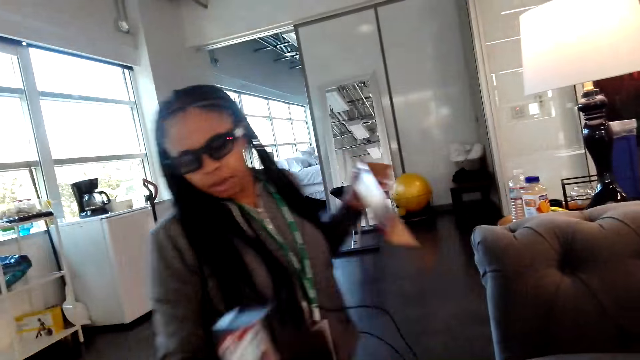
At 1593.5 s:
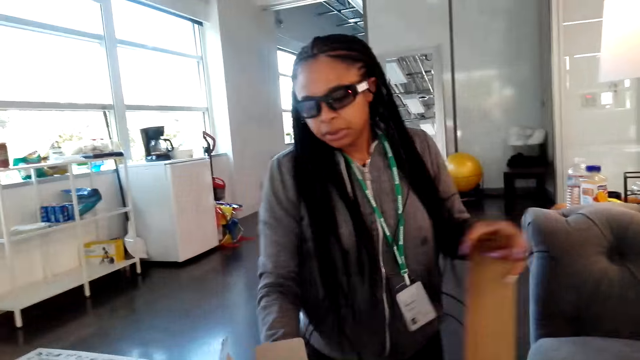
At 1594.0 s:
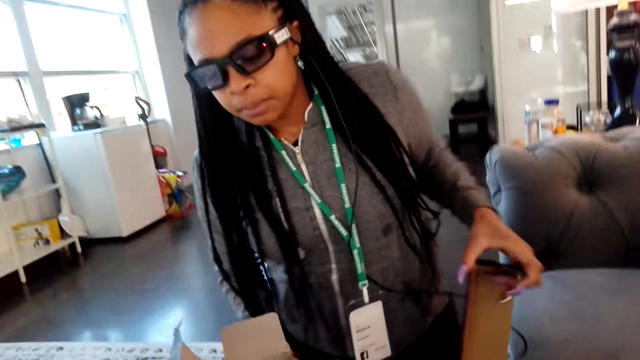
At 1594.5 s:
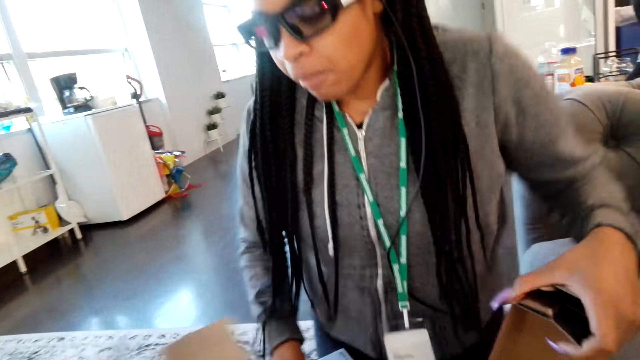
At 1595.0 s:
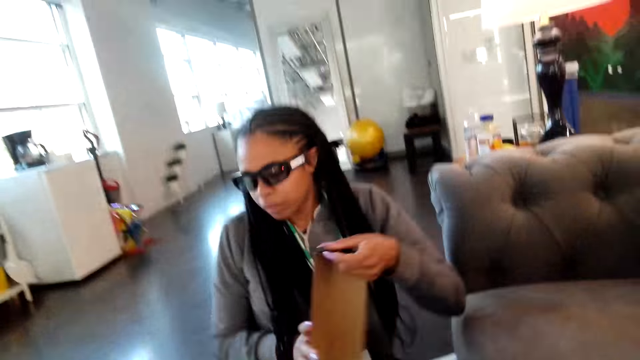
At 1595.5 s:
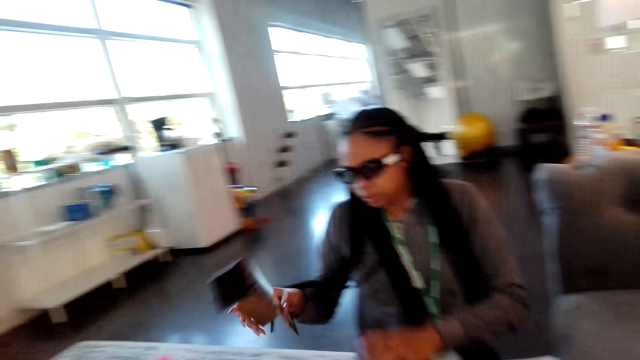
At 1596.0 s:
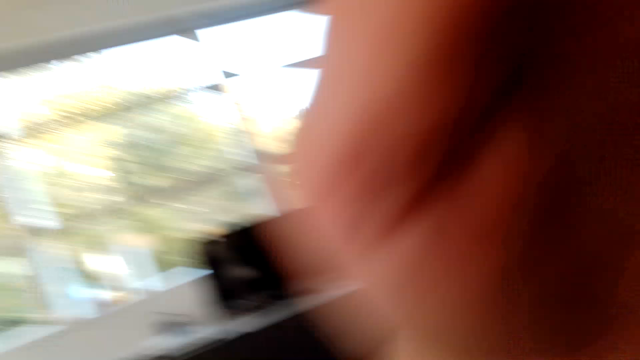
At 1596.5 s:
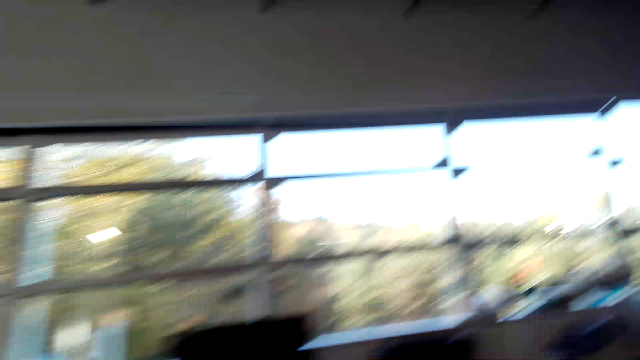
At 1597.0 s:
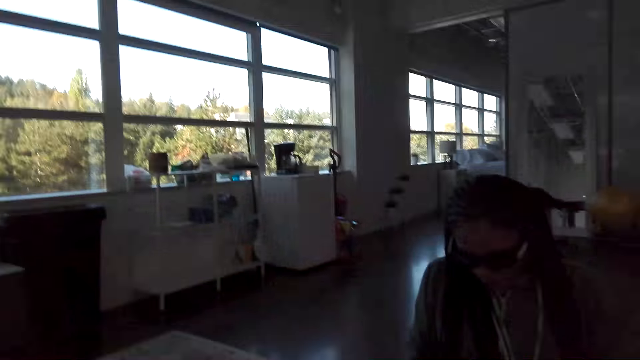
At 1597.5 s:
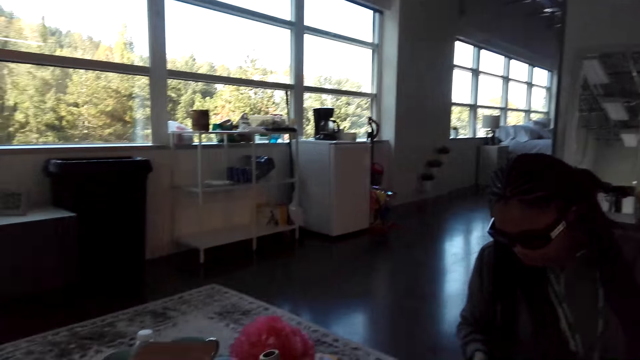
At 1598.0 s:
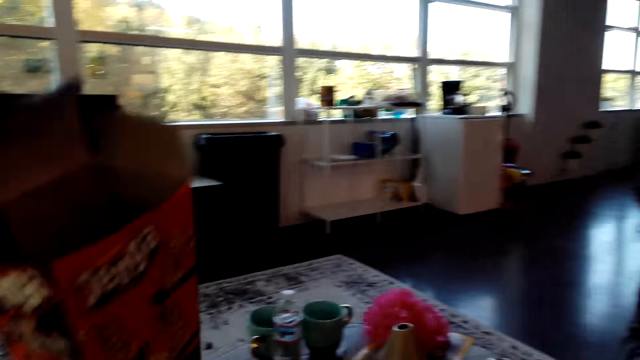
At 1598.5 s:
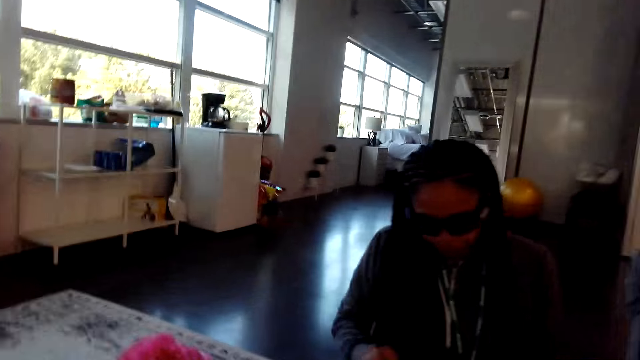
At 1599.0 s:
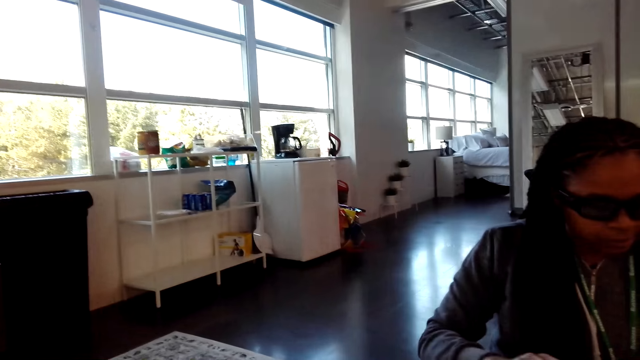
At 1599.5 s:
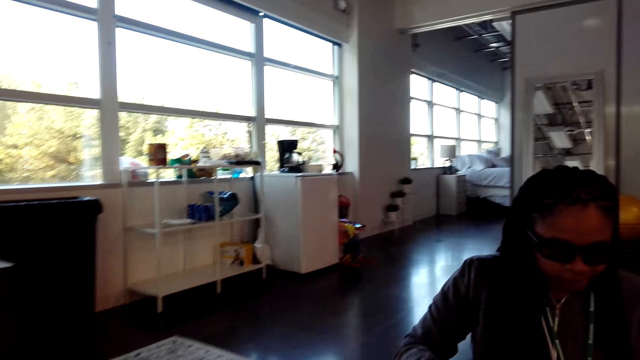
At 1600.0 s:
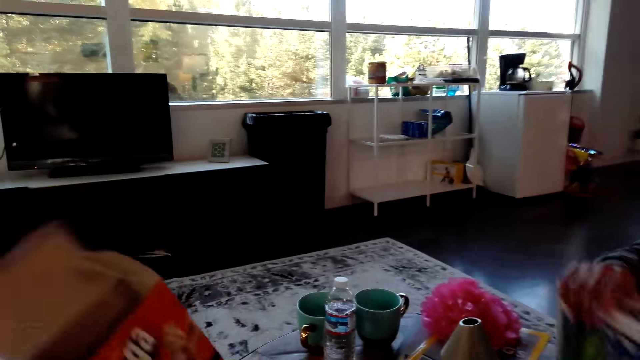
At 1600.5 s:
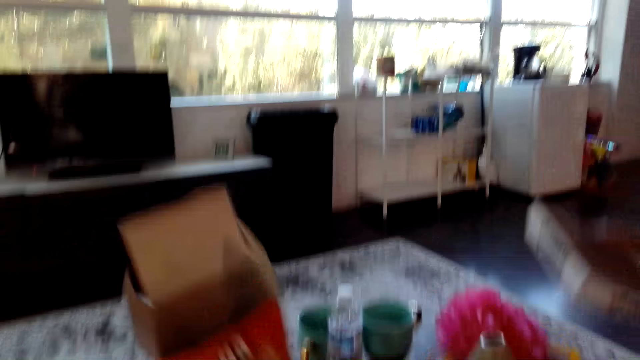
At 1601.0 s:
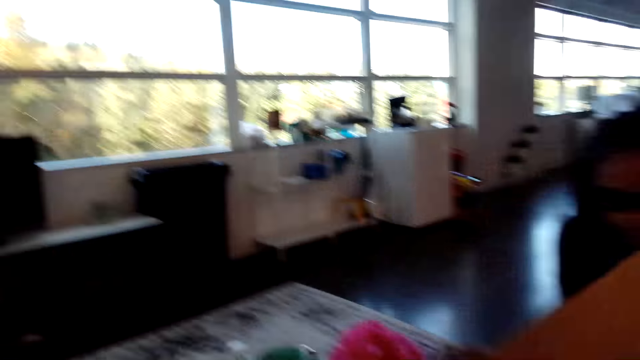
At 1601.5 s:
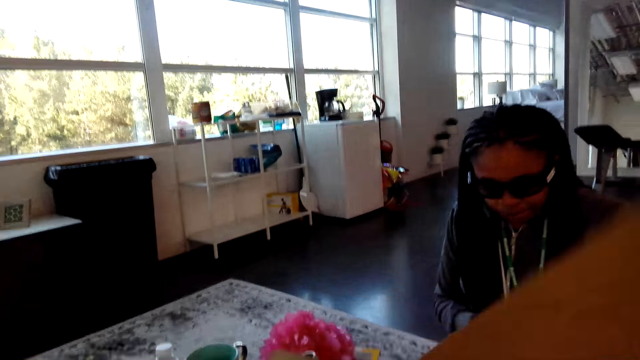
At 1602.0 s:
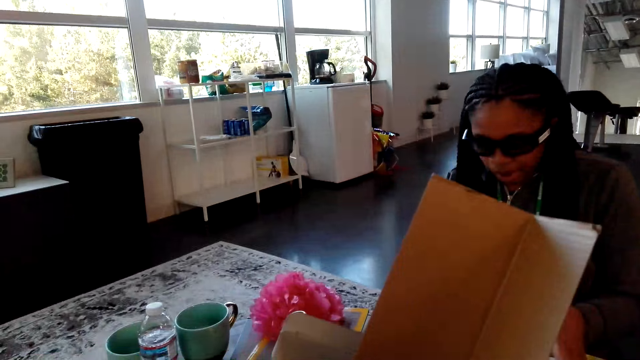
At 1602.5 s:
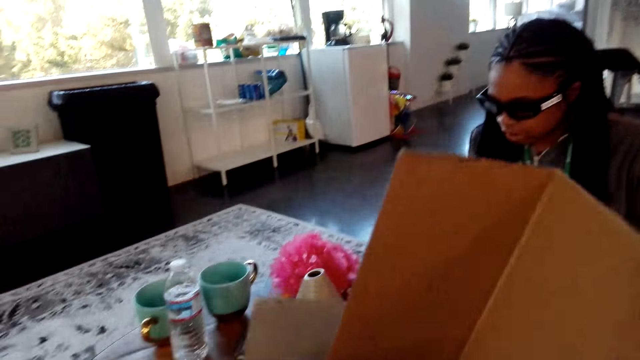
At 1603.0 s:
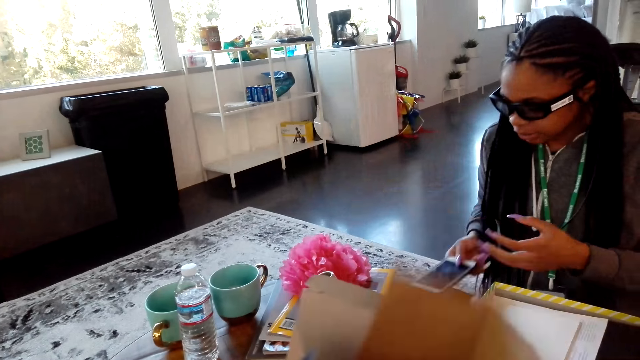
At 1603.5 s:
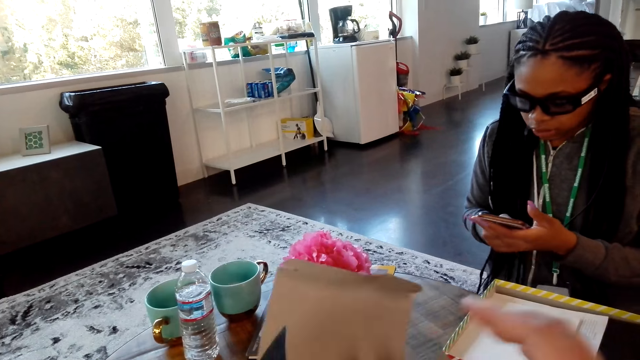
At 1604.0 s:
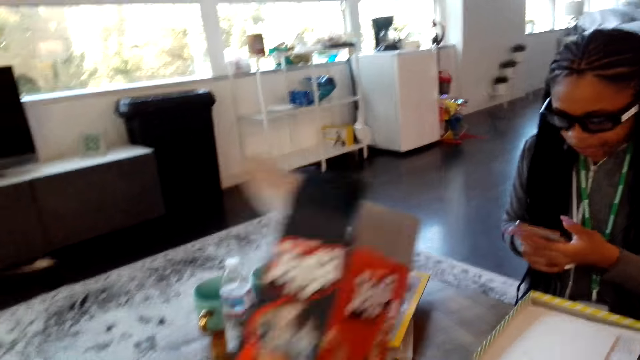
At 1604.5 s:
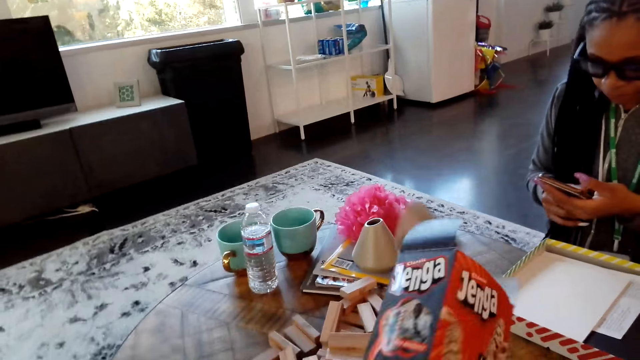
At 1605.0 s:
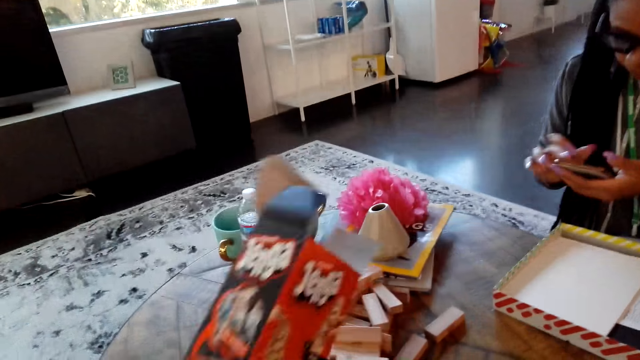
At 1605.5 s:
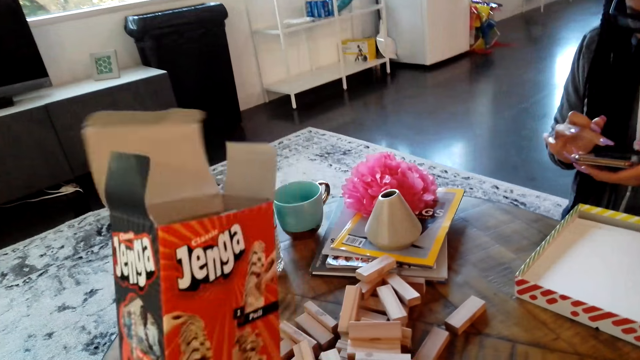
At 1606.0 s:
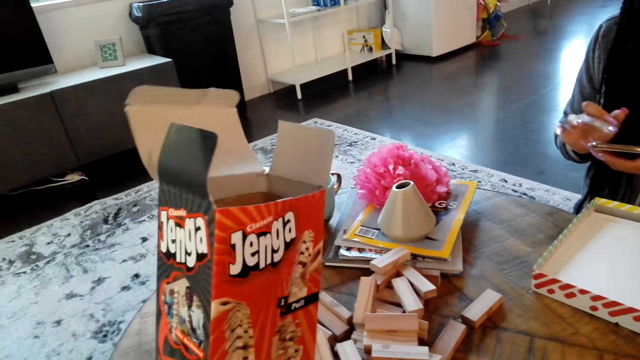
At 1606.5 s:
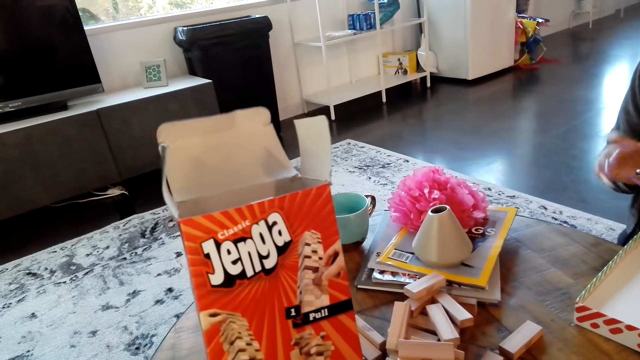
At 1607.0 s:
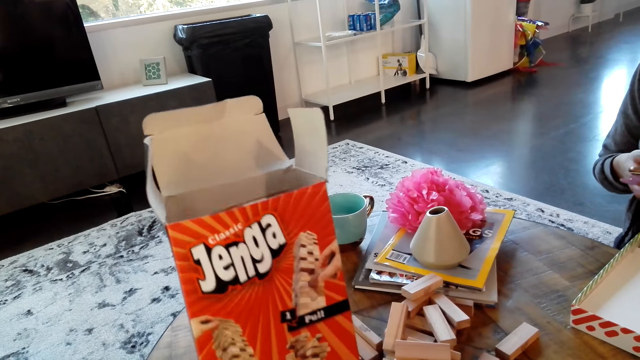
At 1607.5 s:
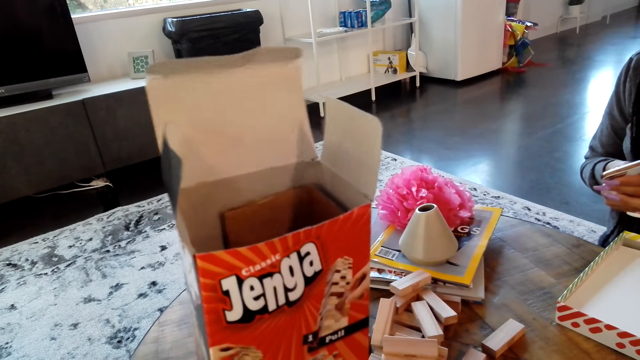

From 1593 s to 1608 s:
A woman lifts a box. The camera wearer picks a box. The woman puts the box down. The camera wearer lifts a hand. They lift the box. They pick a wood. The woman picks a phone. The camera wearer drops the wood in a box. They lift the box.

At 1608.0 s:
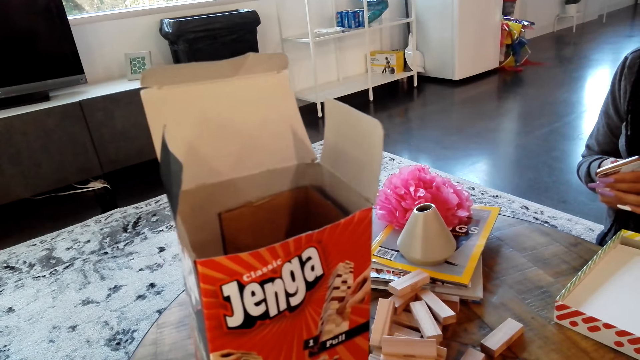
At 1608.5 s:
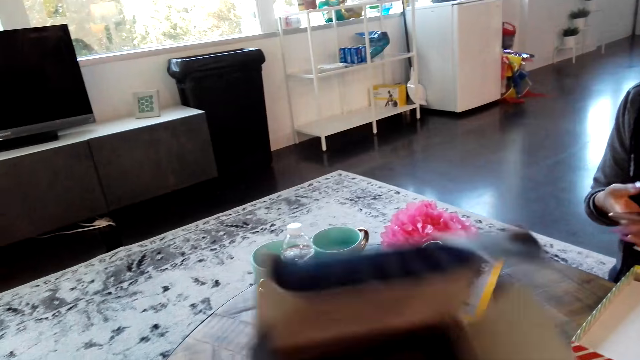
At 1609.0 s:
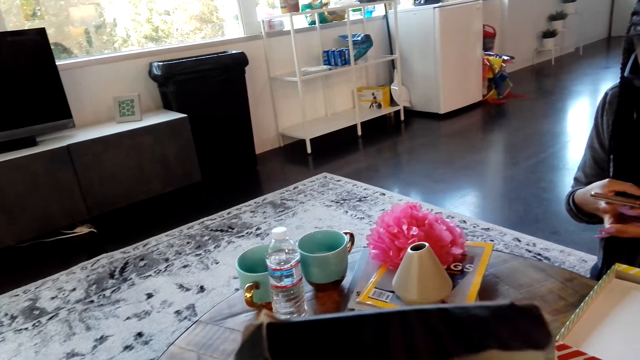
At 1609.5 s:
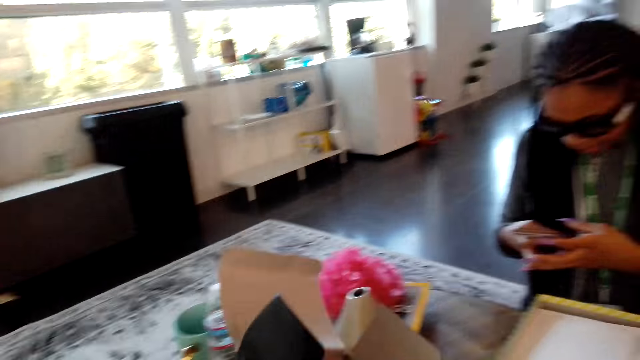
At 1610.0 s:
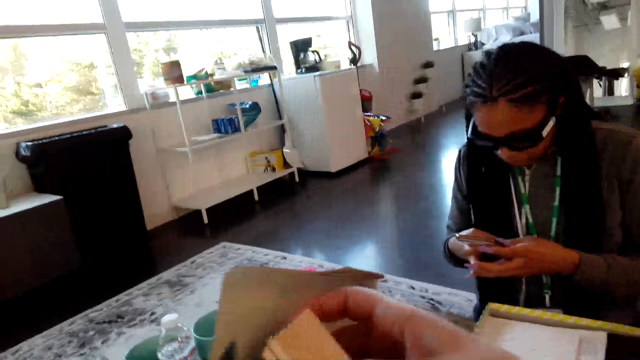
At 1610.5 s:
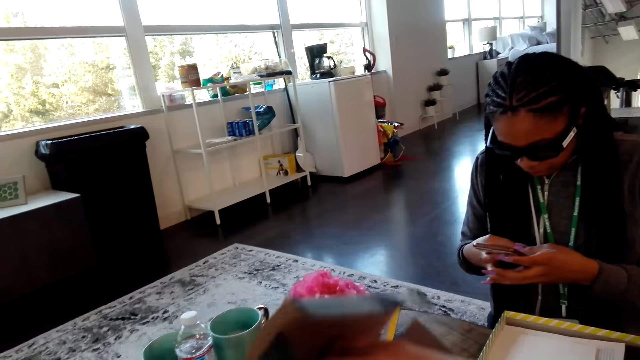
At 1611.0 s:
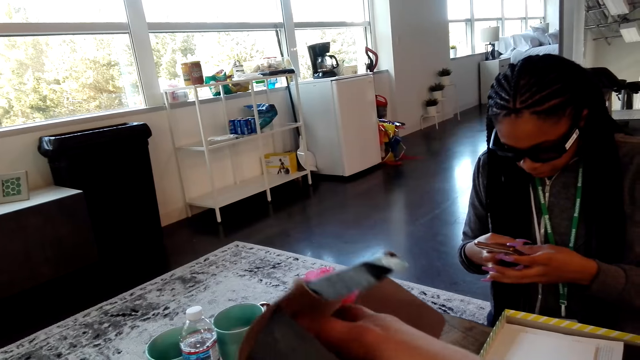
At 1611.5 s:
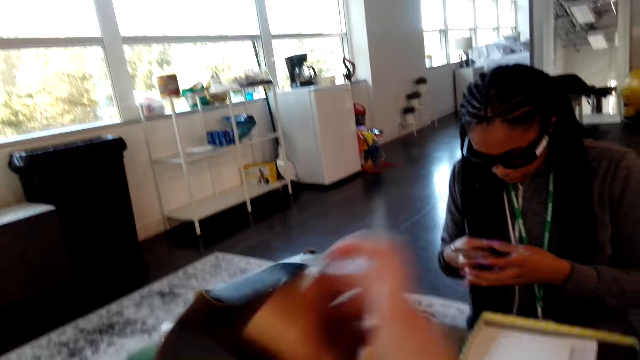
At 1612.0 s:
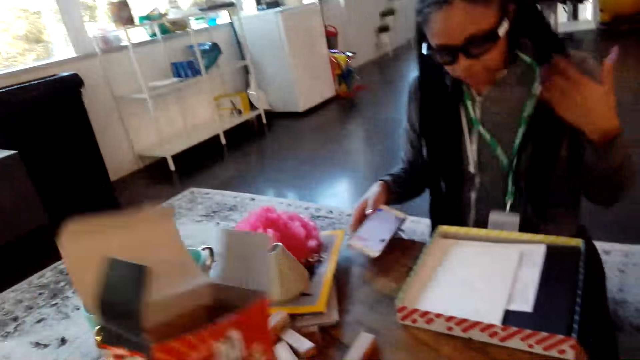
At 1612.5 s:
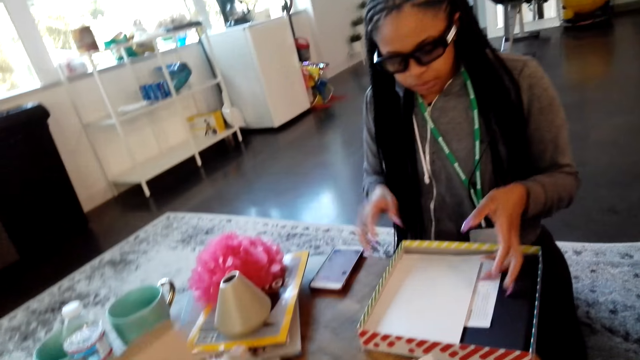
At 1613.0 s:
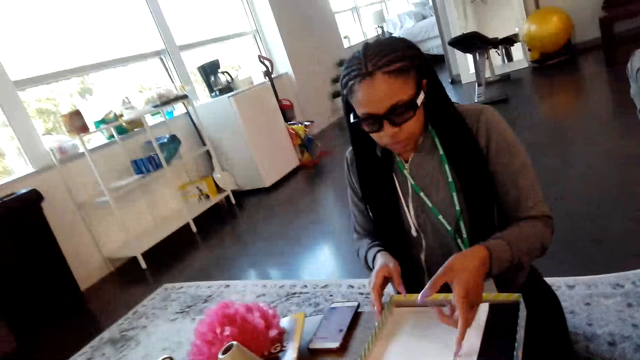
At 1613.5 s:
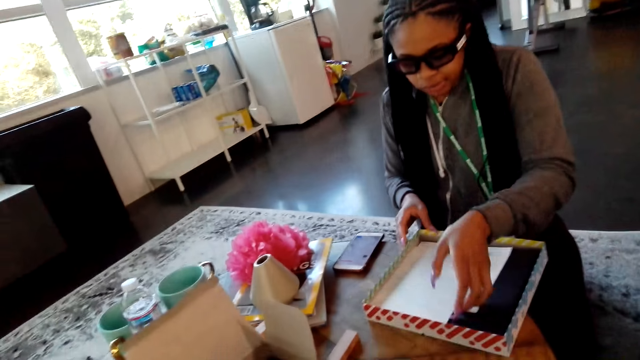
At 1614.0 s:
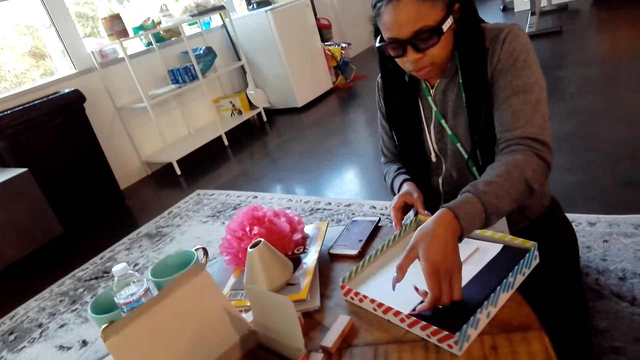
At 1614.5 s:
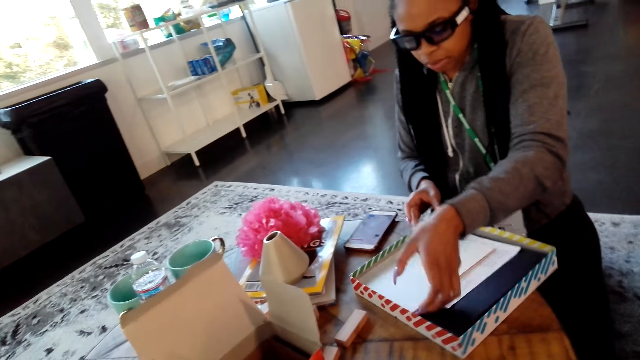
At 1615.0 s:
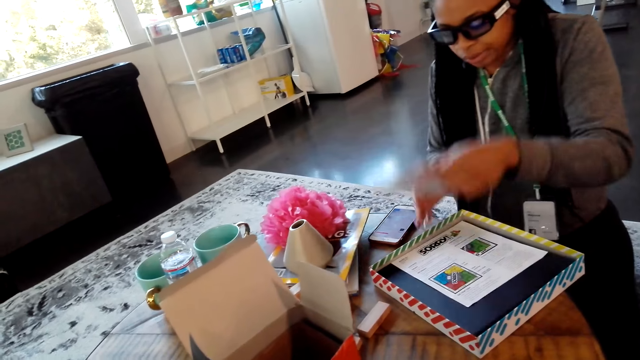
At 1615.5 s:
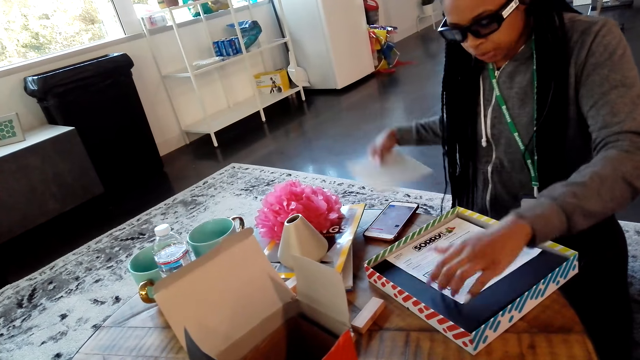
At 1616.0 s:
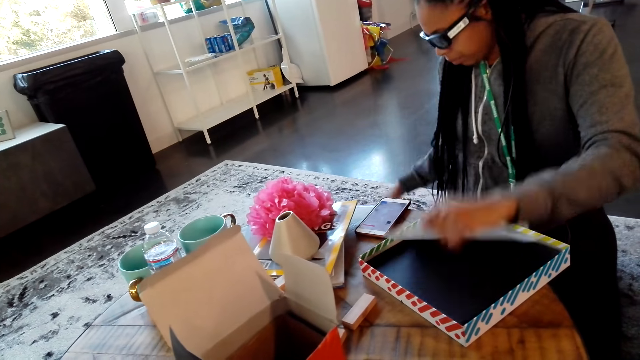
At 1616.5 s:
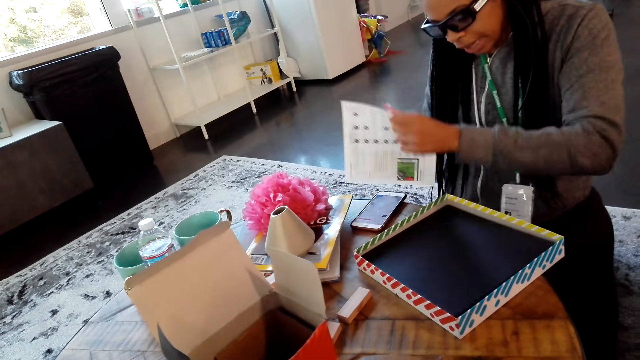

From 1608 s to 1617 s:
A woman uses a phone. The camera wearer moves a box. The woman puts the phone down, picks a paper and puts the paper aside.
